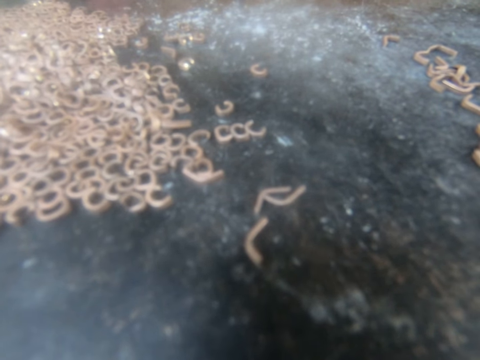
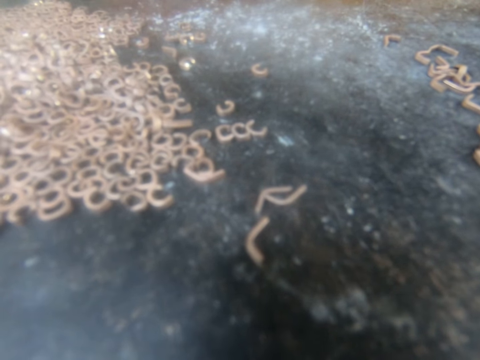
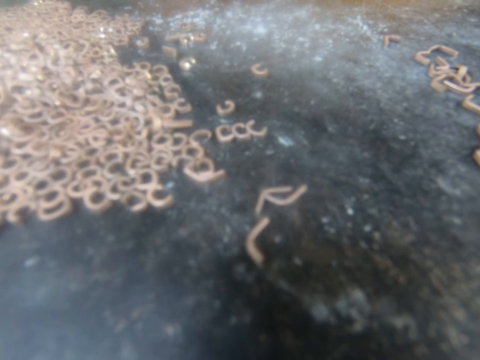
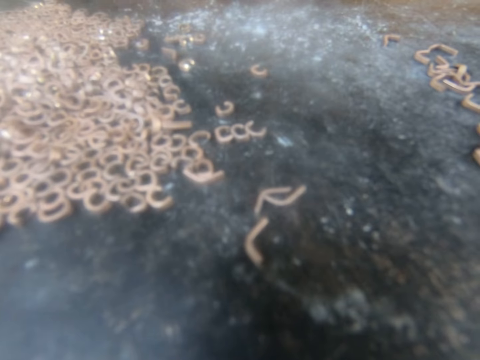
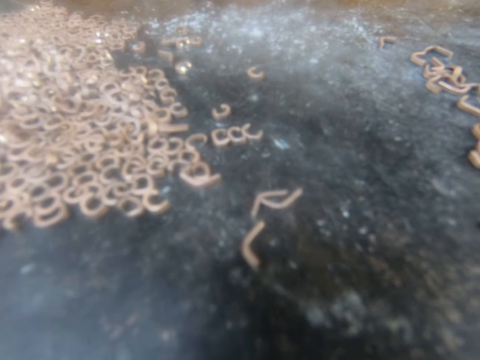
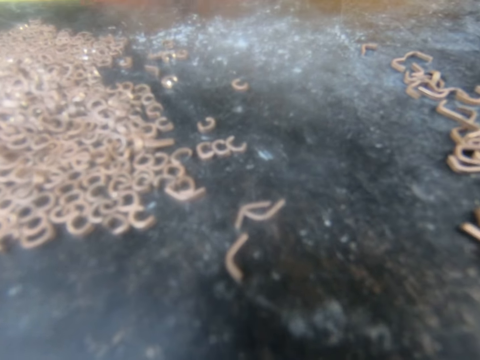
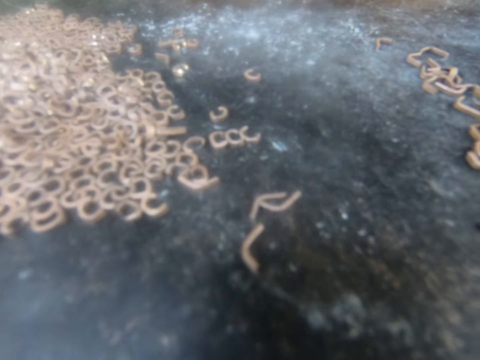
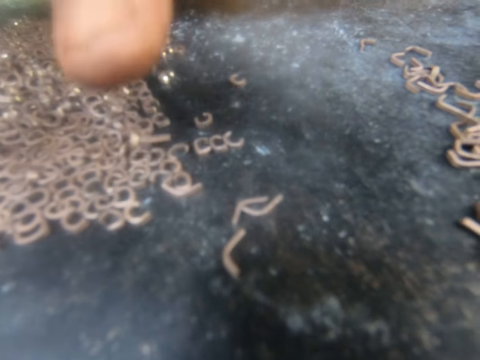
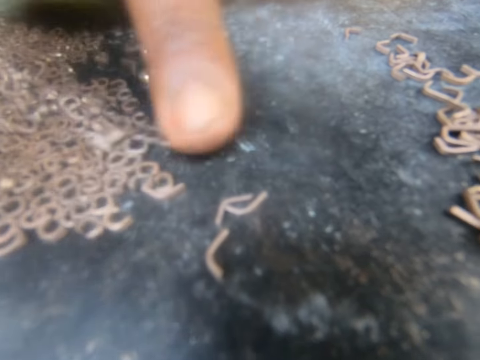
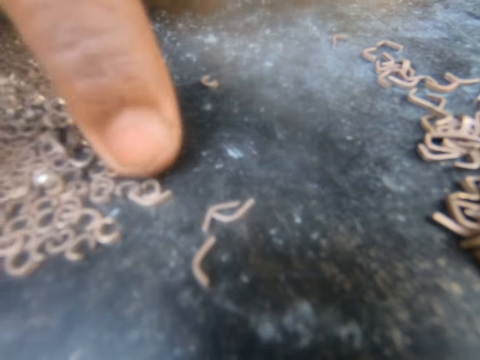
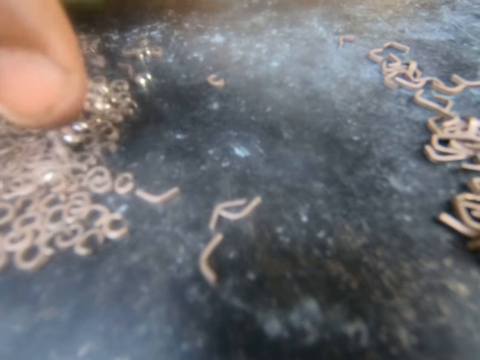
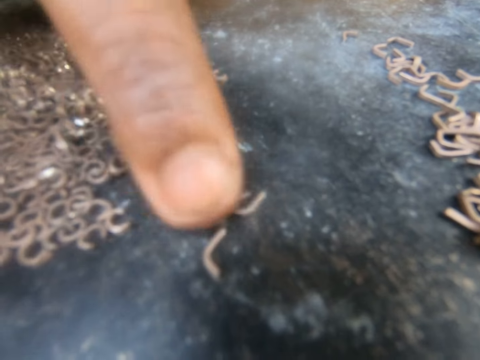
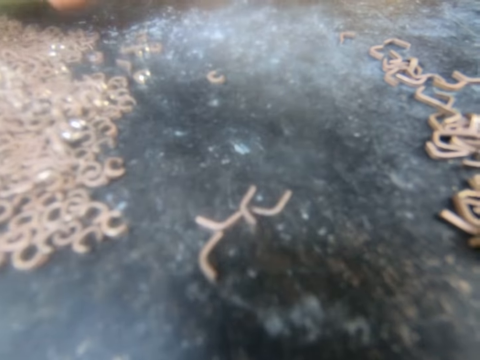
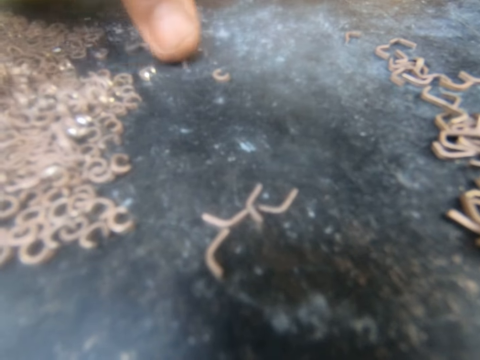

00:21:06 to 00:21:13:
The camera wearer talks with a woman.

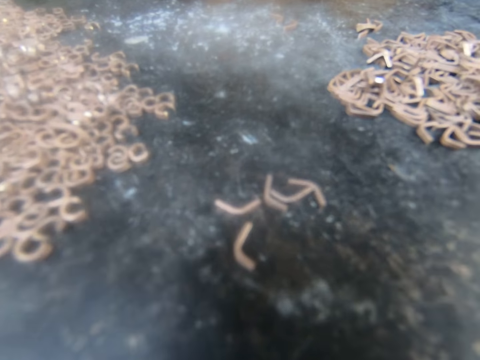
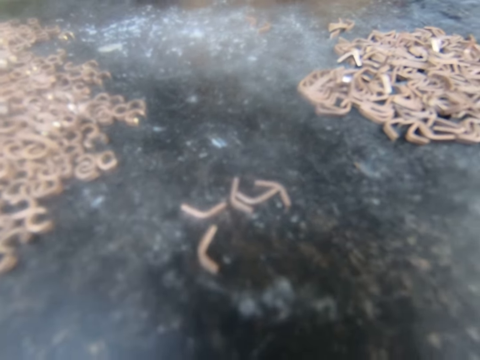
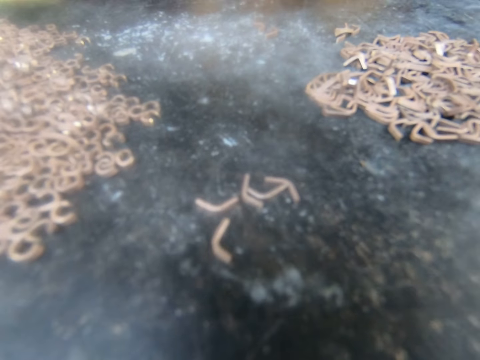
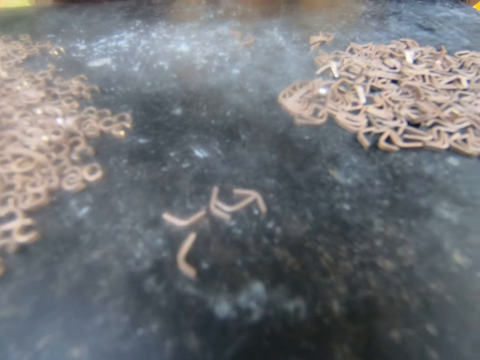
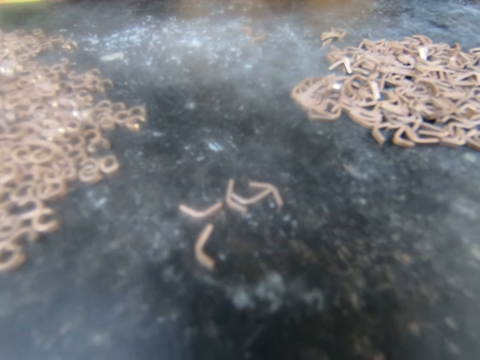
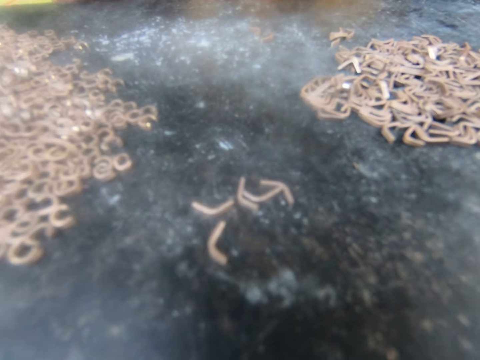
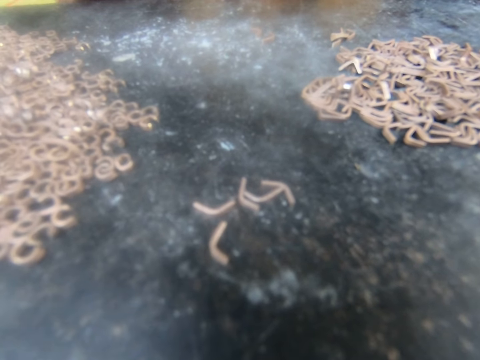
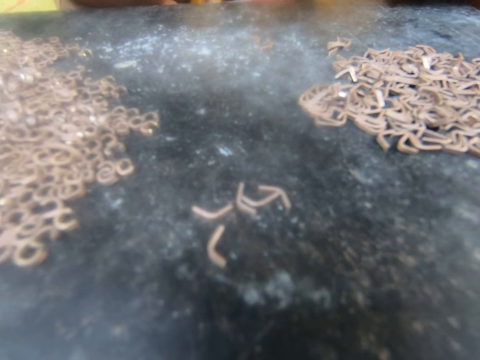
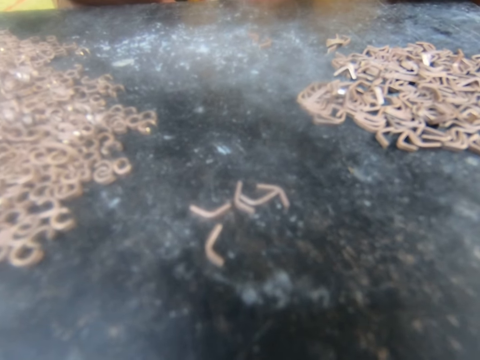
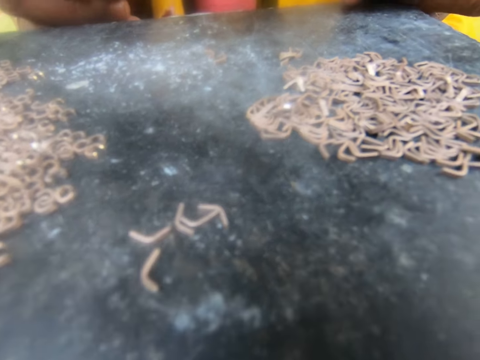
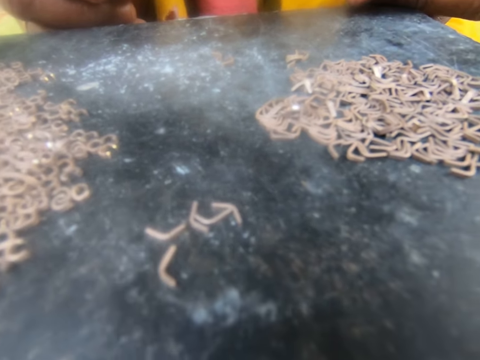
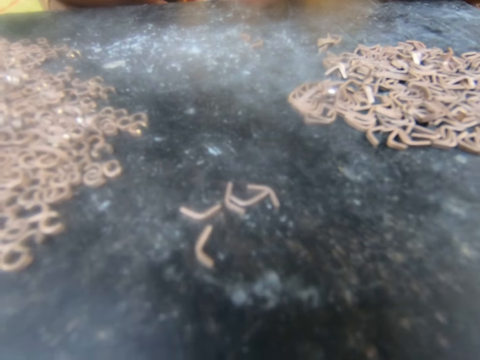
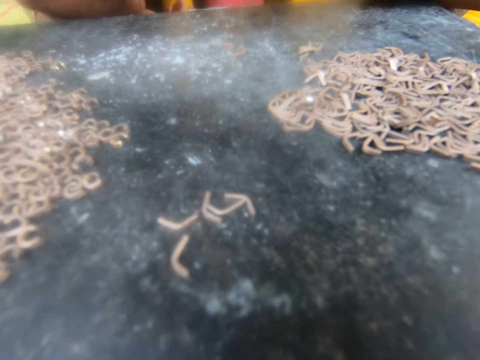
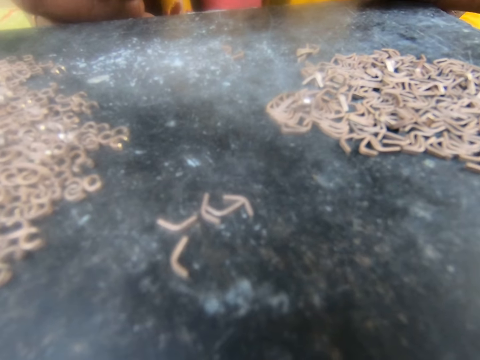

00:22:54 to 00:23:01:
The camera wearer interacts with a person at the table.
